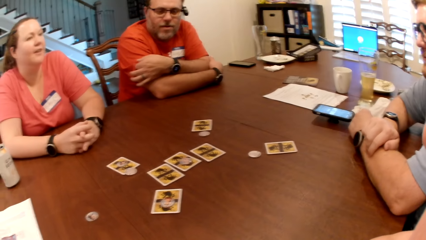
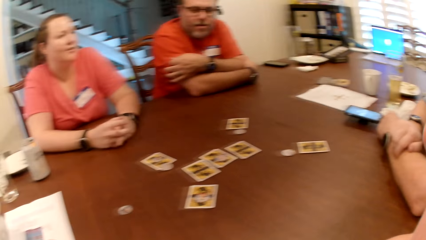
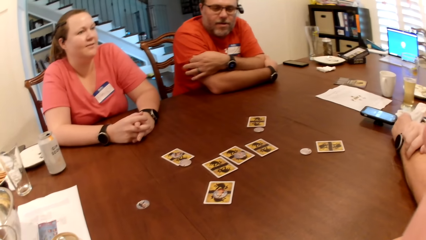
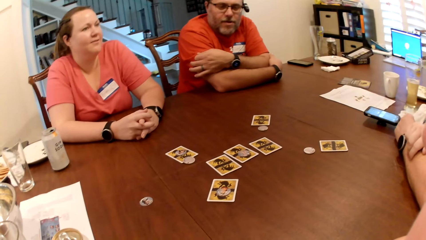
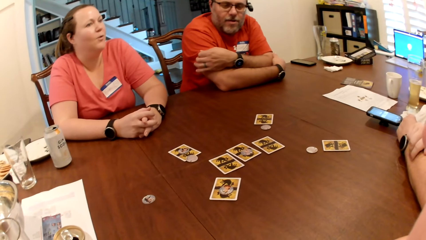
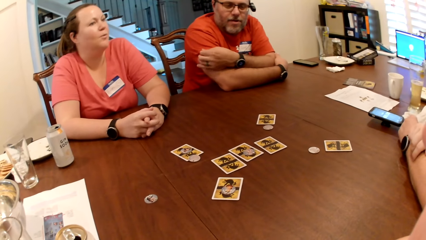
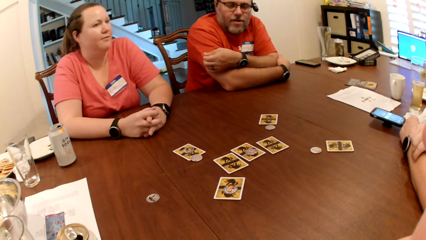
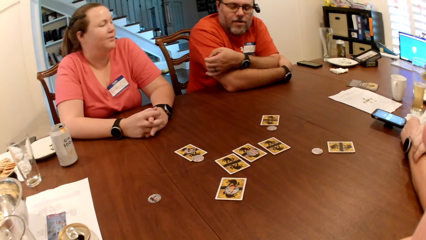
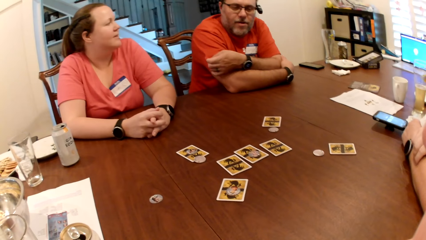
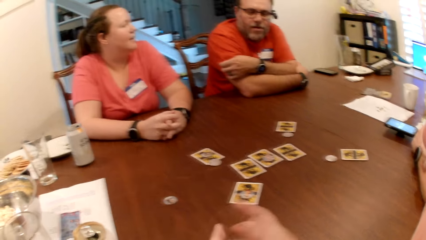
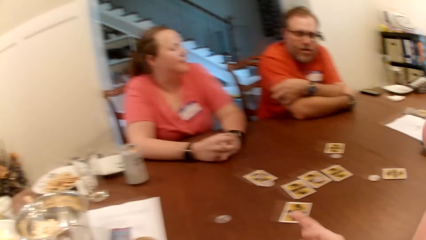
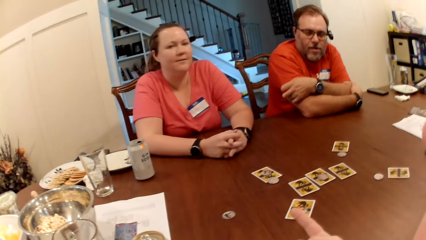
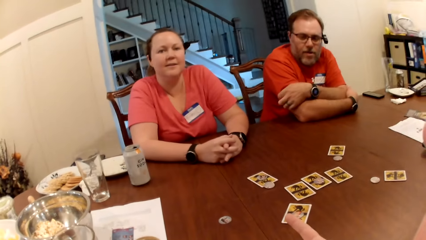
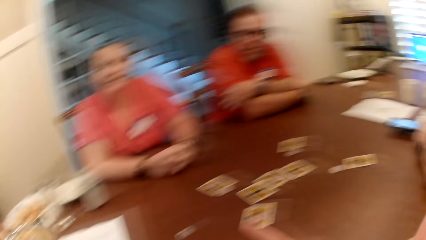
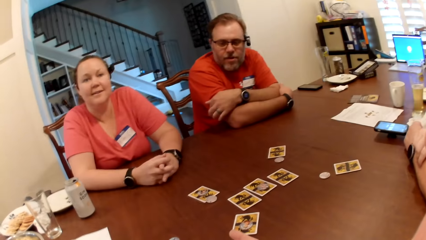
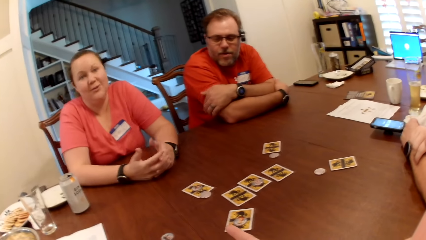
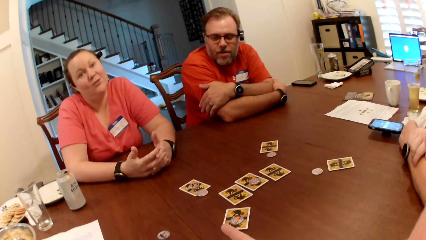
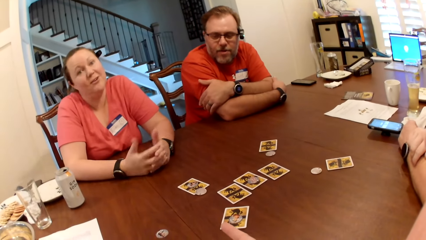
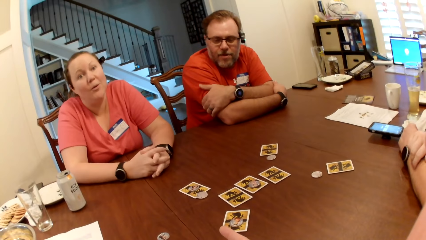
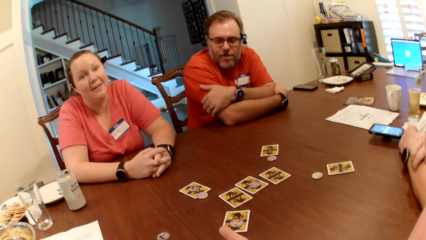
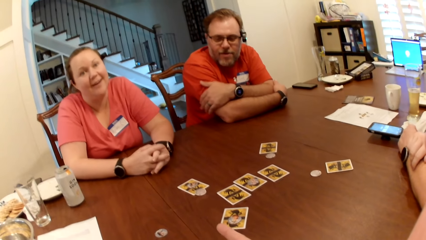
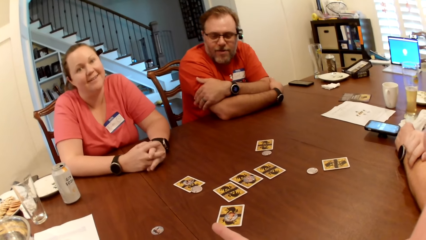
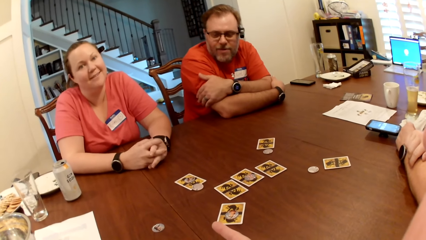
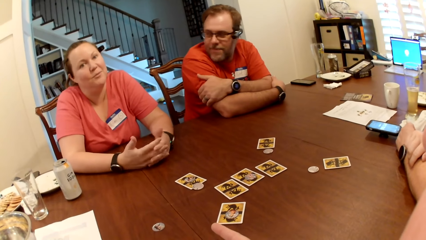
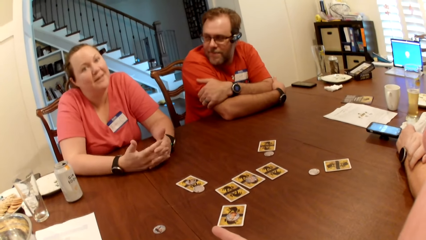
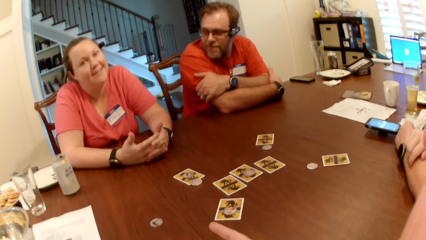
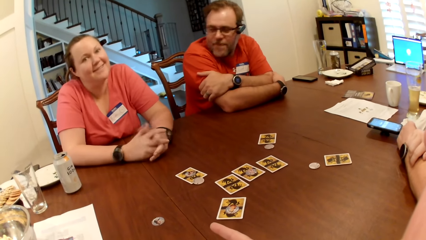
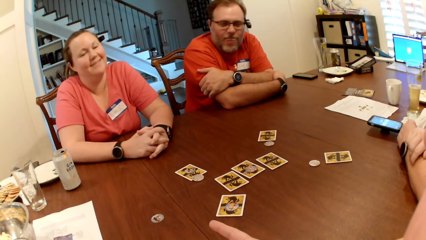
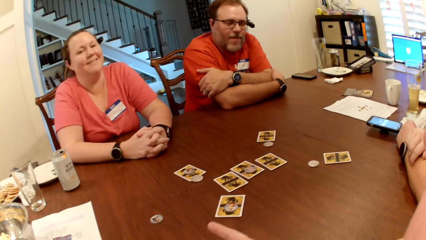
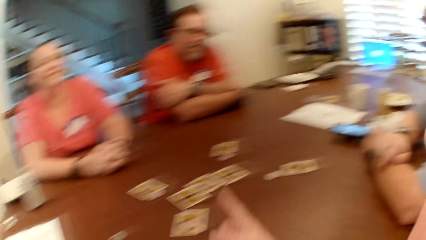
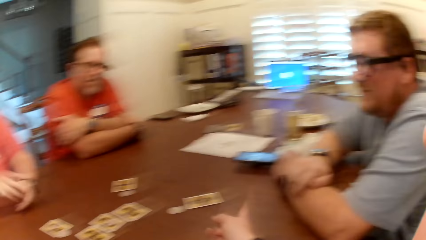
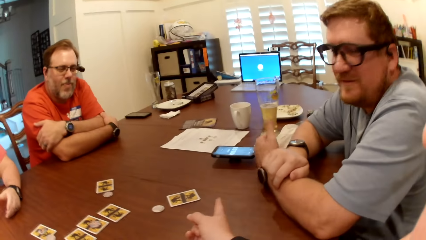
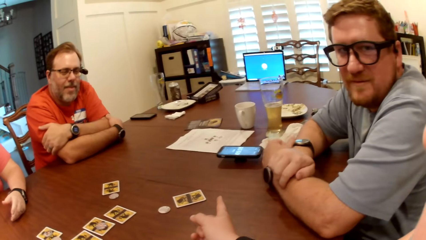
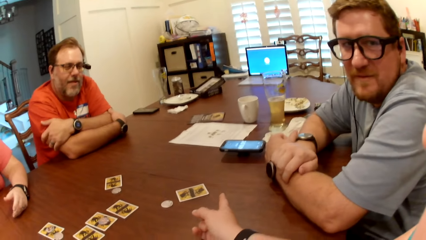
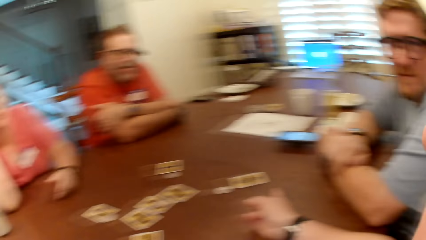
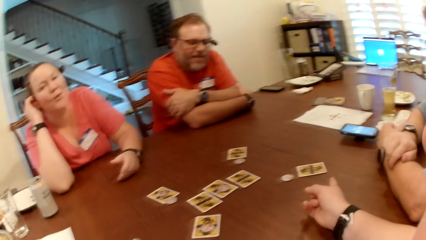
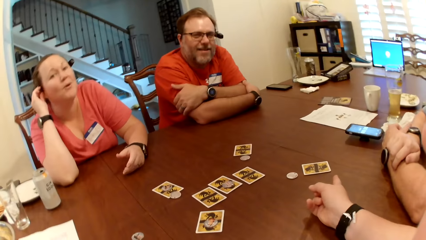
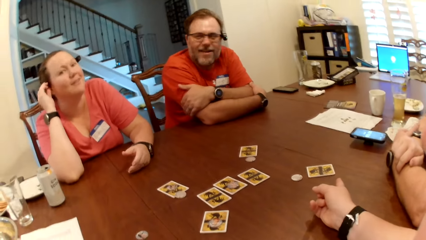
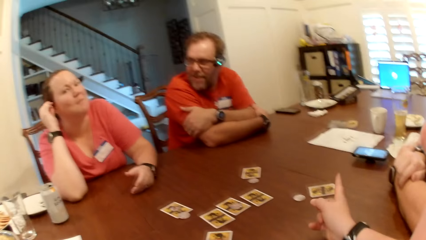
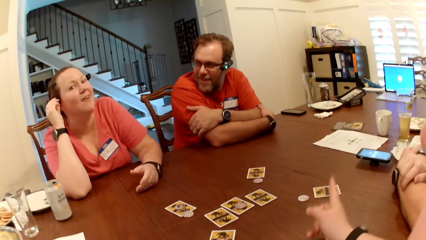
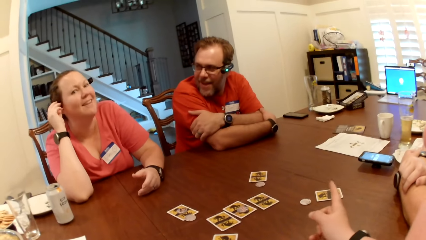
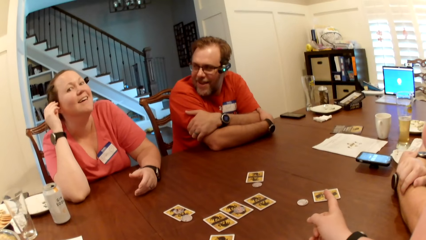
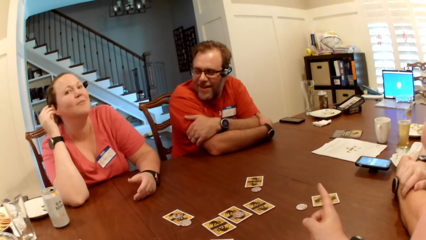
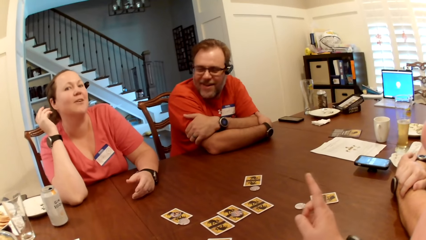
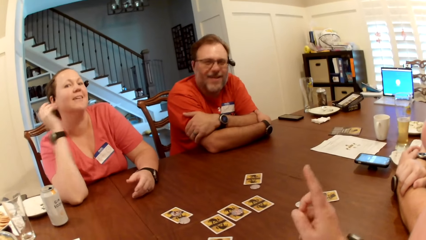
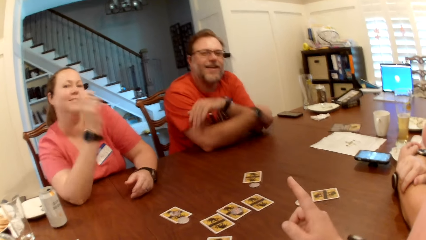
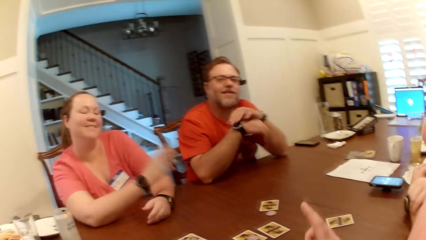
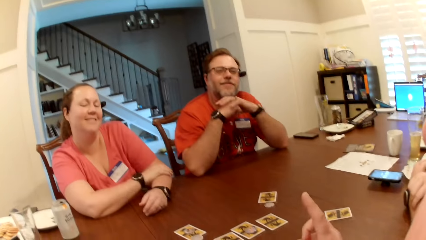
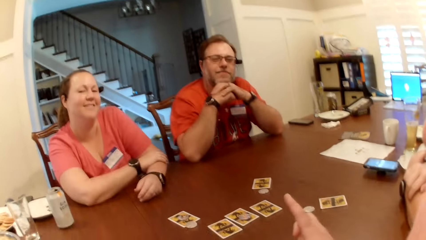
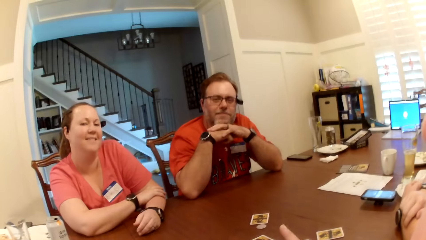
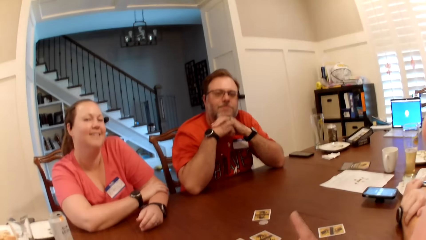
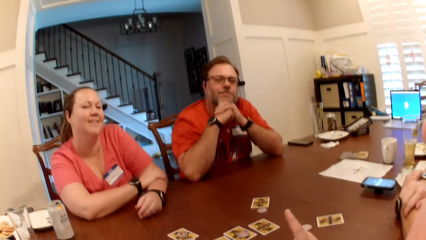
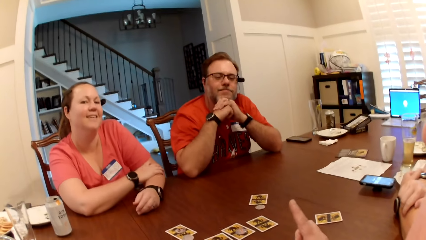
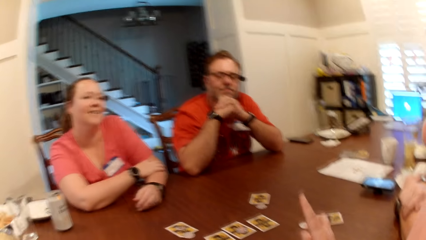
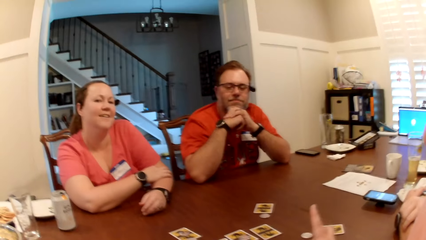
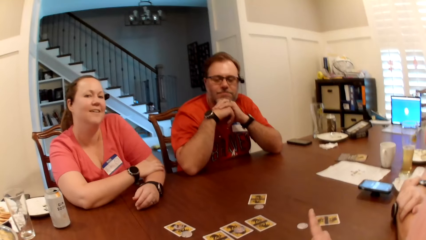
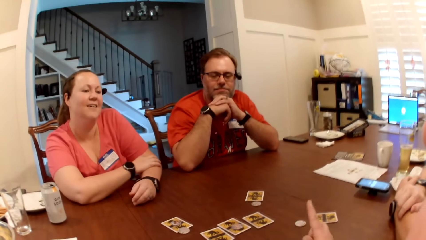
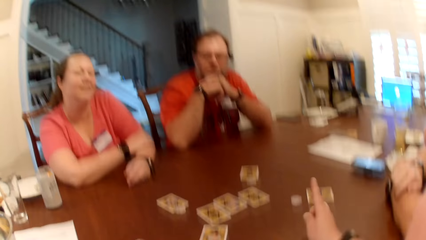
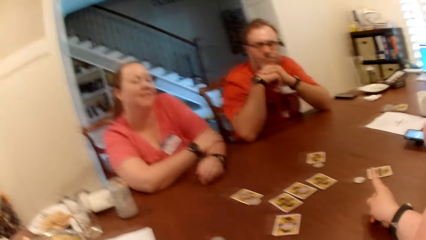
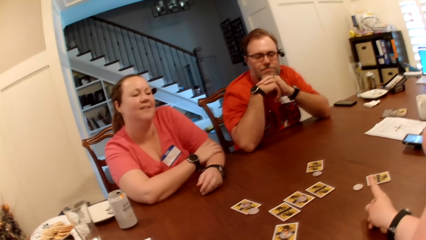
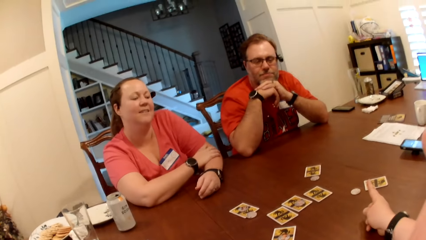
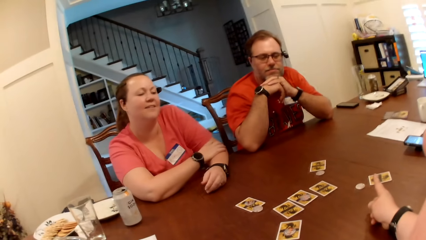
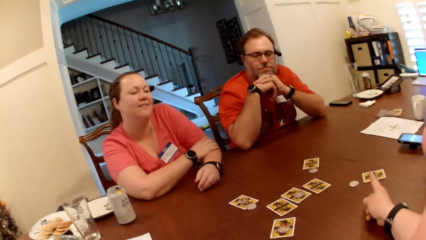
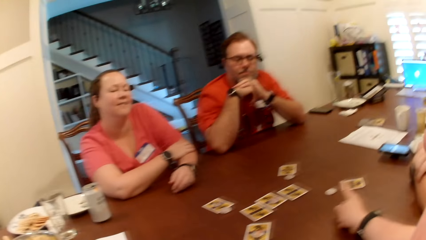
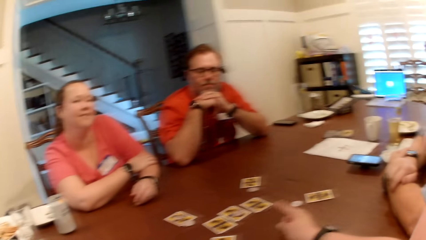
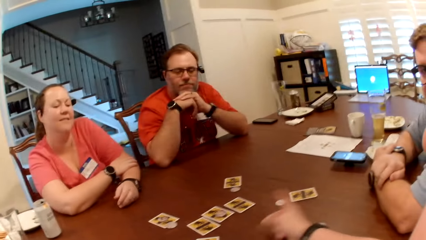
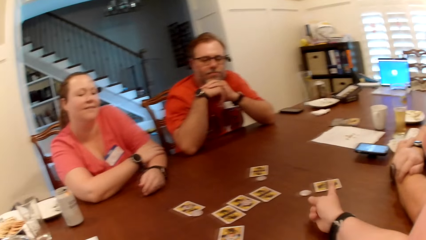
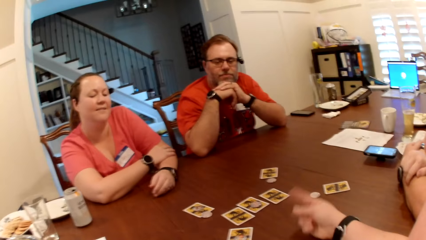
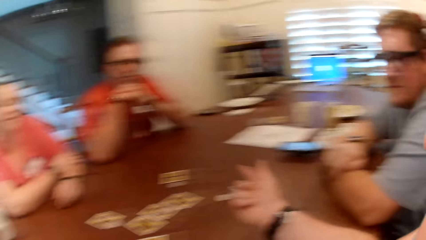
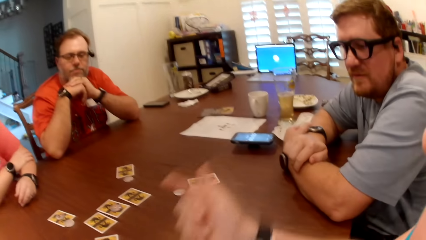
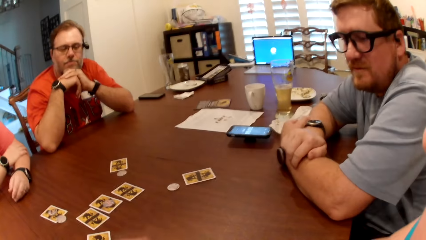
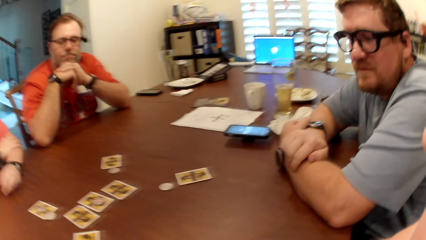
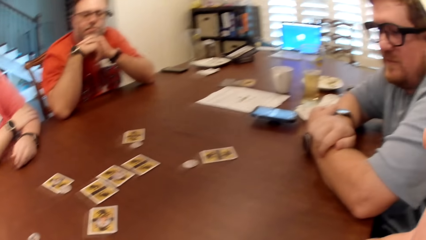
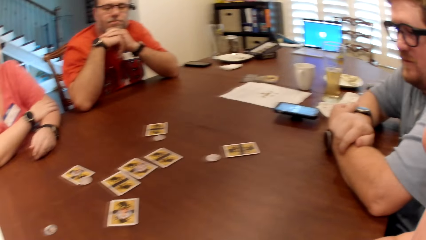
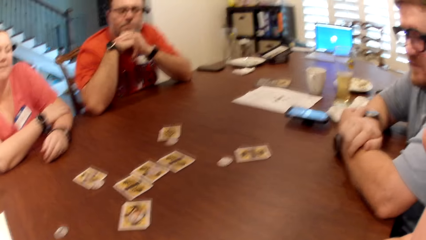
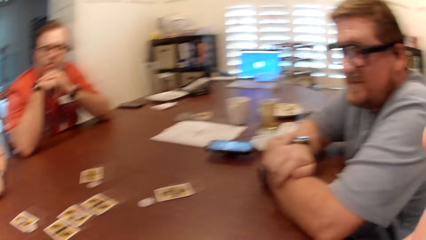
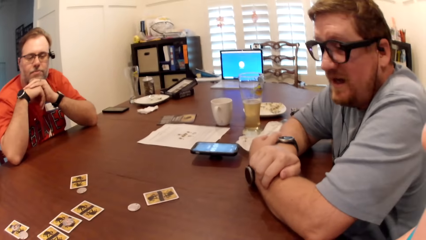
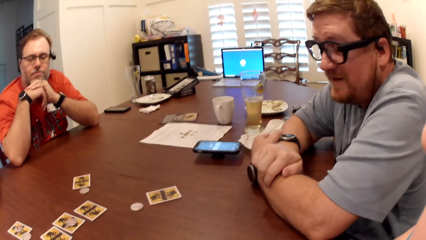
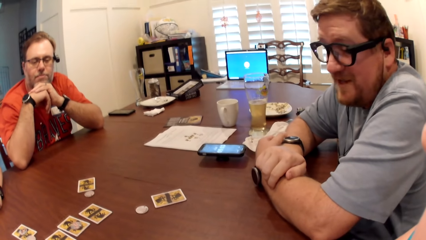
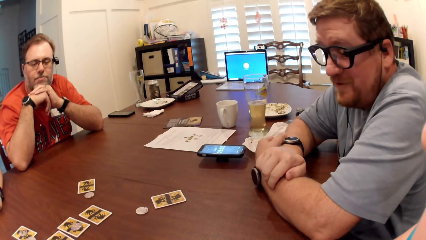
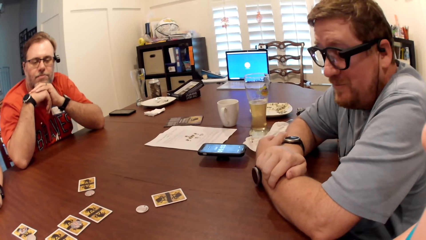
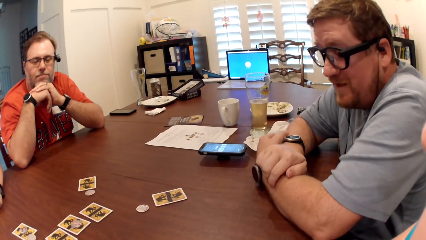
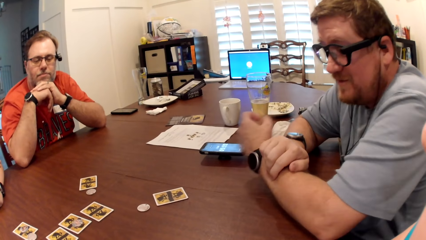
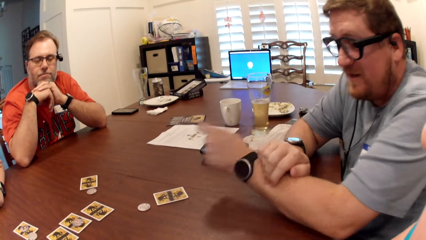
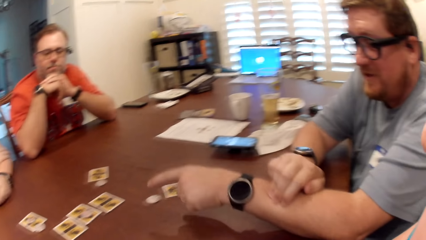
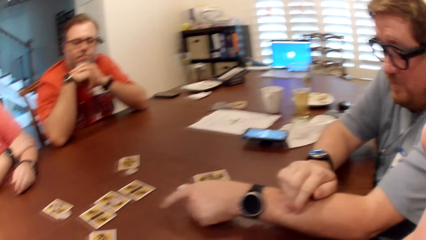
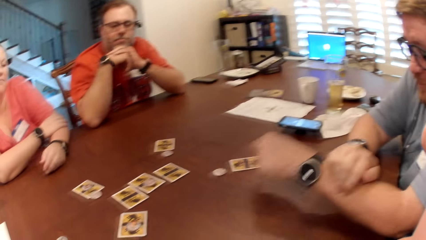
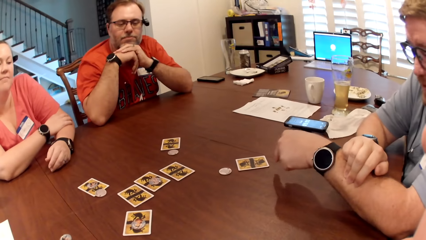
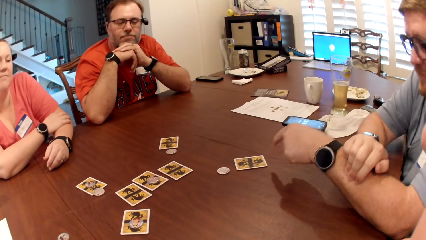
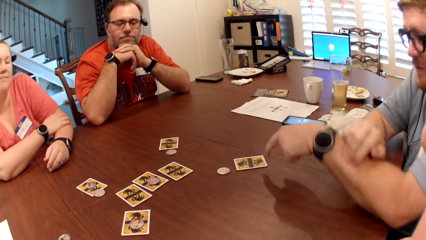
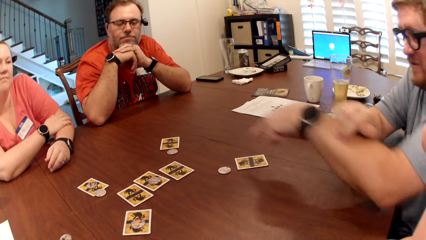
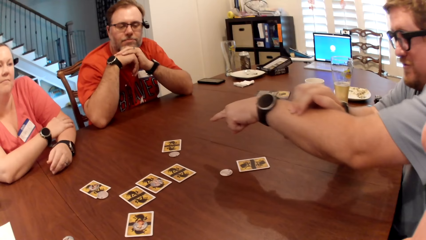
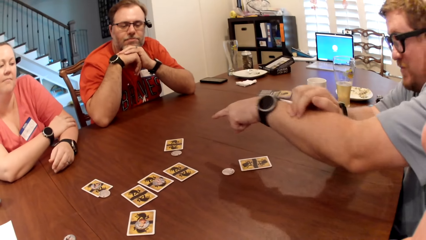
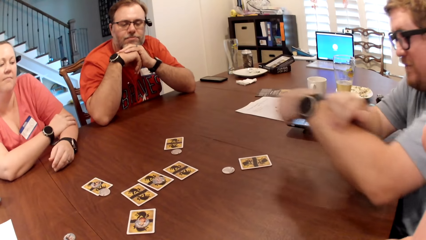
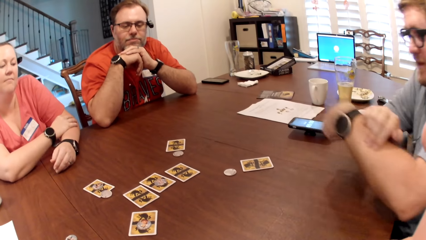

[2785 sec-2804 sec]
The camera wearer points with her right finger on the table. She interacts with a woman. The woman uses gestures. The camera wearer points at a phone. Another woman touches her hair with her right hand. A man rests his jaw on his hands. The camera wearer interacts with another man. She points at the phone. She interacts with another man. The man points on the table with his left hand and points at cards.
